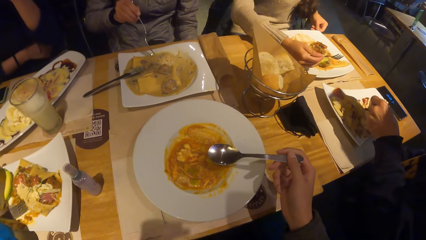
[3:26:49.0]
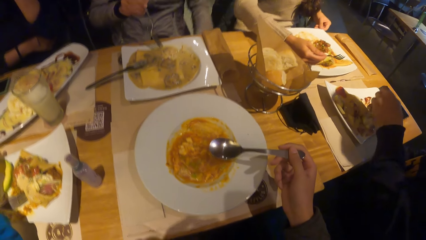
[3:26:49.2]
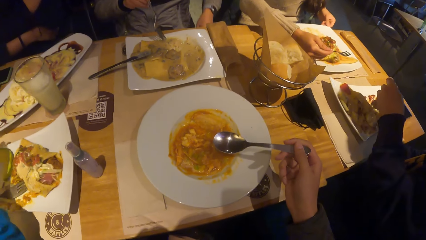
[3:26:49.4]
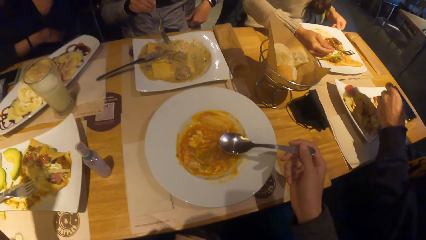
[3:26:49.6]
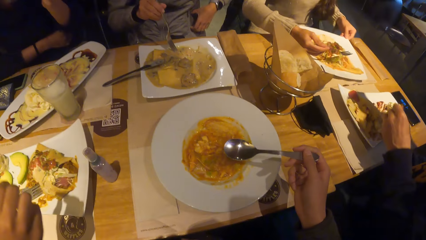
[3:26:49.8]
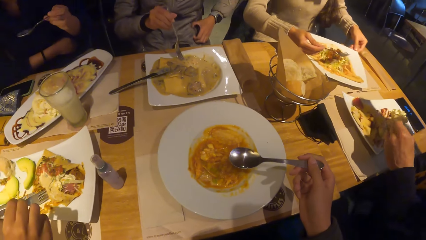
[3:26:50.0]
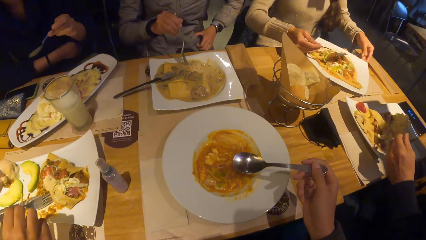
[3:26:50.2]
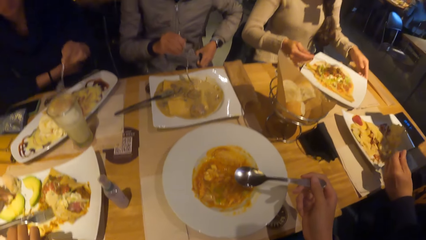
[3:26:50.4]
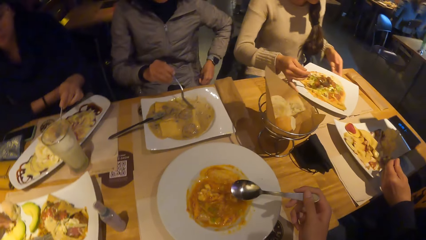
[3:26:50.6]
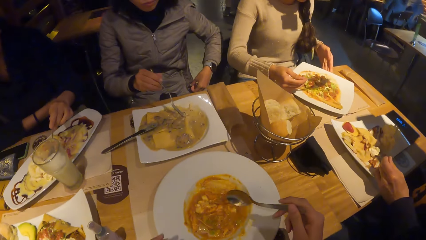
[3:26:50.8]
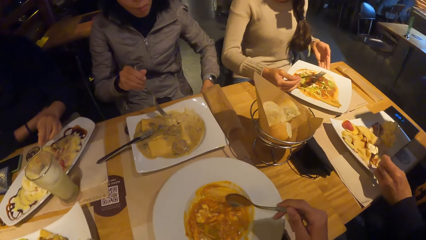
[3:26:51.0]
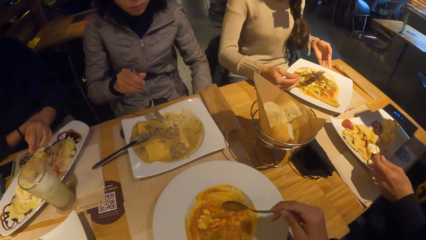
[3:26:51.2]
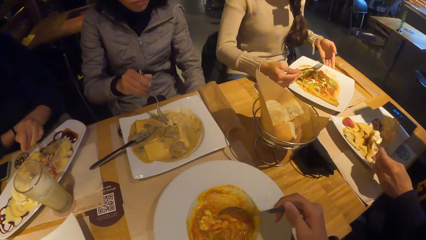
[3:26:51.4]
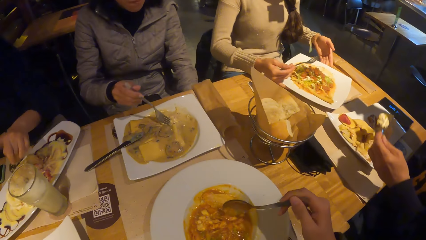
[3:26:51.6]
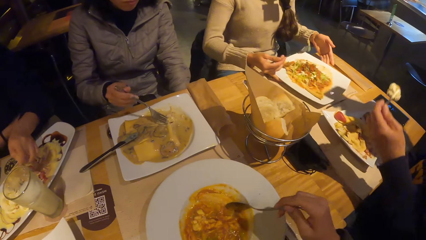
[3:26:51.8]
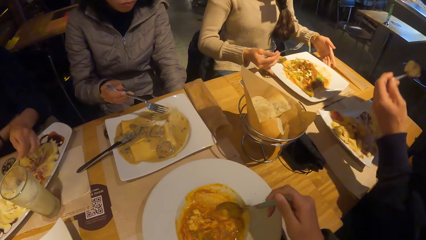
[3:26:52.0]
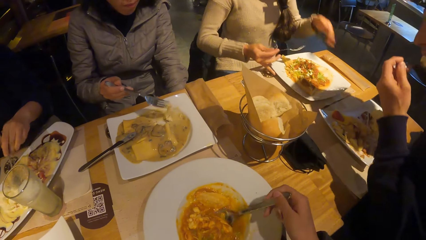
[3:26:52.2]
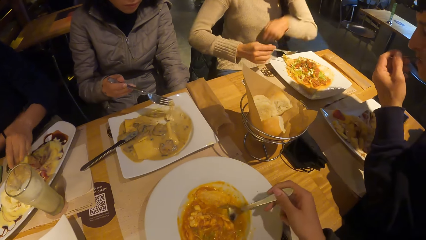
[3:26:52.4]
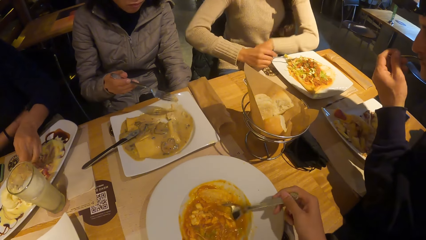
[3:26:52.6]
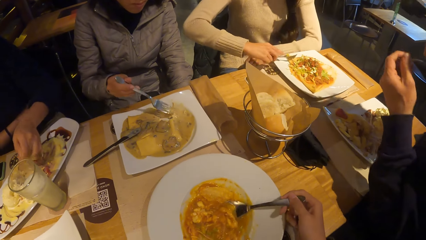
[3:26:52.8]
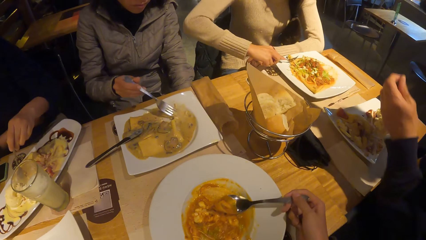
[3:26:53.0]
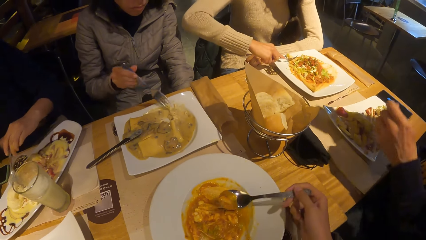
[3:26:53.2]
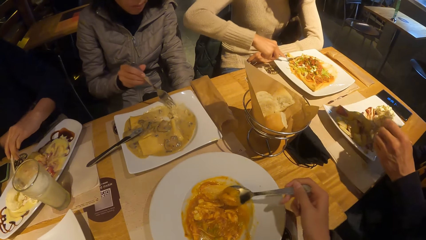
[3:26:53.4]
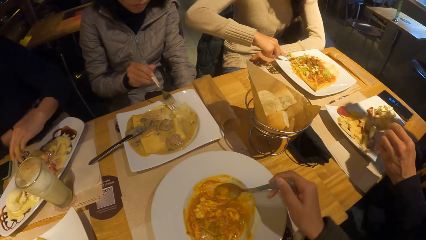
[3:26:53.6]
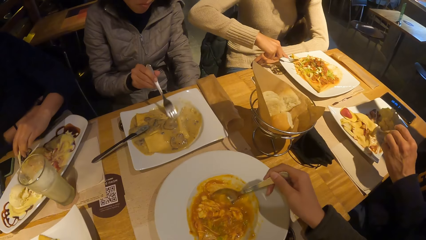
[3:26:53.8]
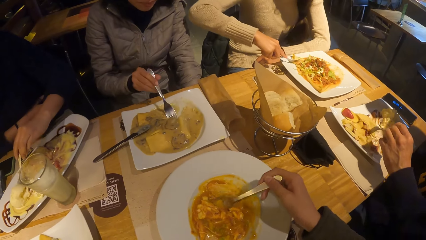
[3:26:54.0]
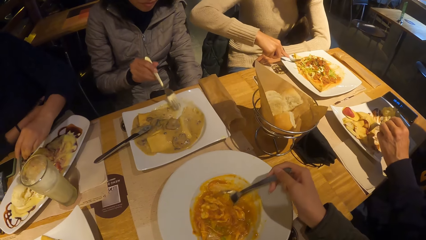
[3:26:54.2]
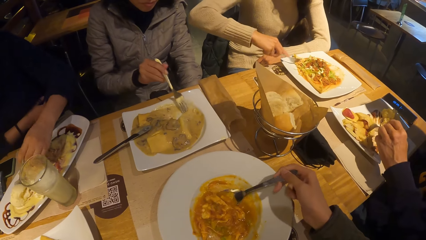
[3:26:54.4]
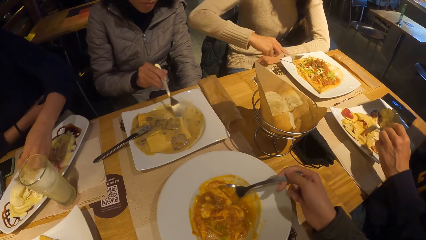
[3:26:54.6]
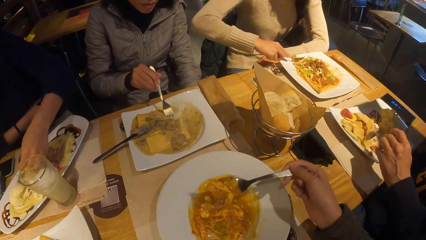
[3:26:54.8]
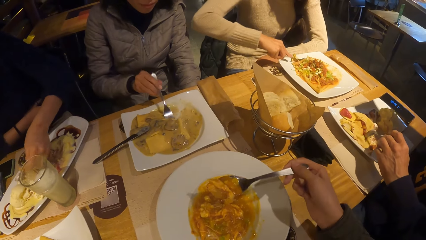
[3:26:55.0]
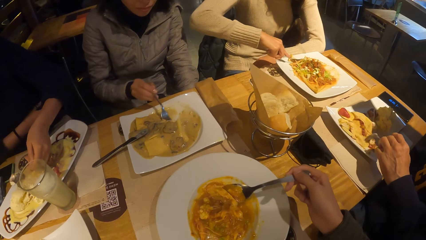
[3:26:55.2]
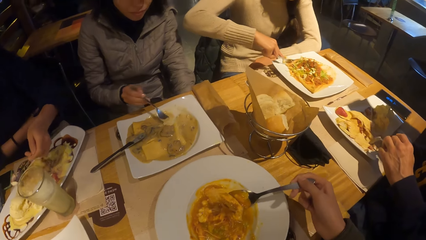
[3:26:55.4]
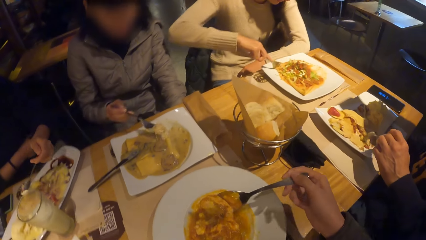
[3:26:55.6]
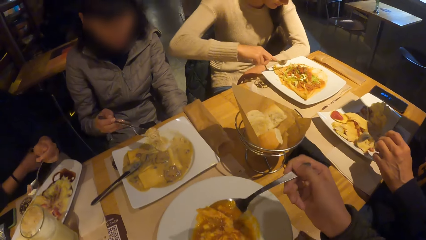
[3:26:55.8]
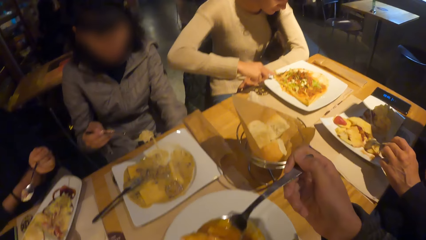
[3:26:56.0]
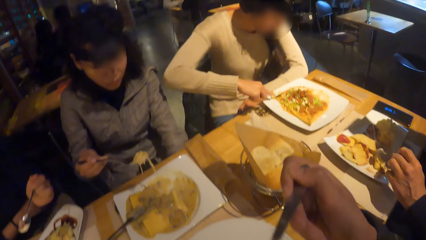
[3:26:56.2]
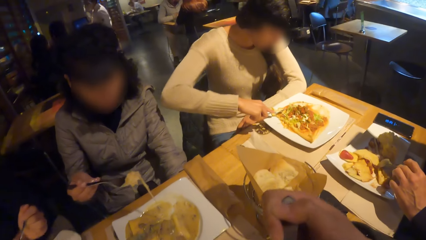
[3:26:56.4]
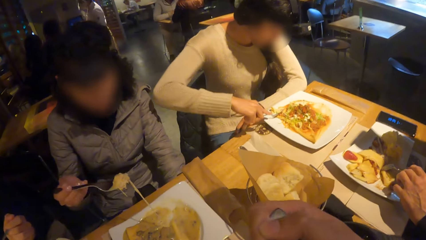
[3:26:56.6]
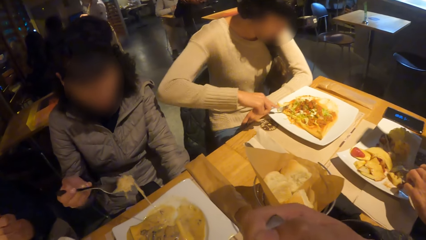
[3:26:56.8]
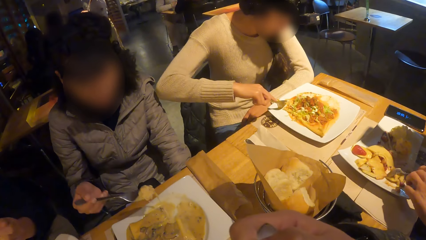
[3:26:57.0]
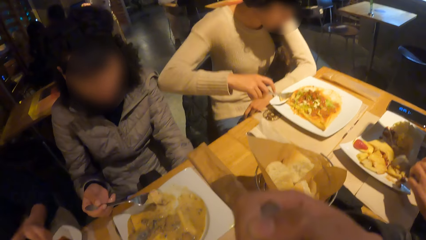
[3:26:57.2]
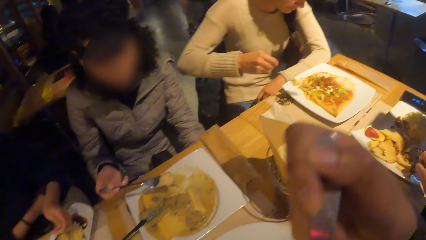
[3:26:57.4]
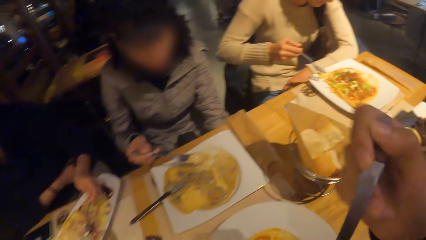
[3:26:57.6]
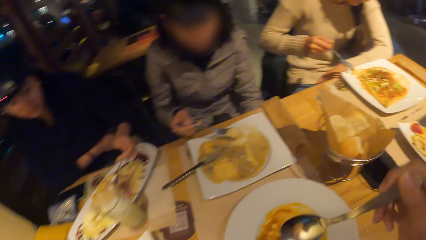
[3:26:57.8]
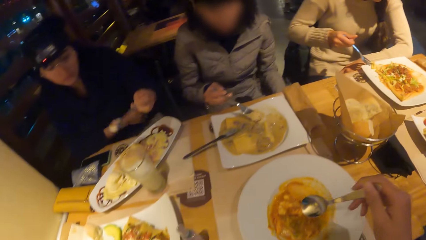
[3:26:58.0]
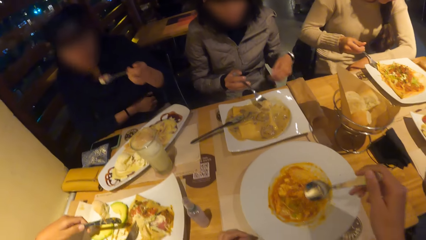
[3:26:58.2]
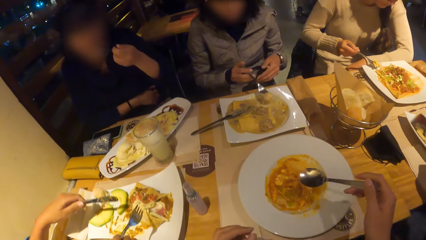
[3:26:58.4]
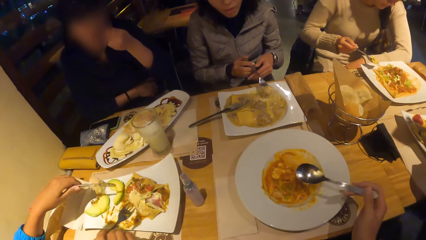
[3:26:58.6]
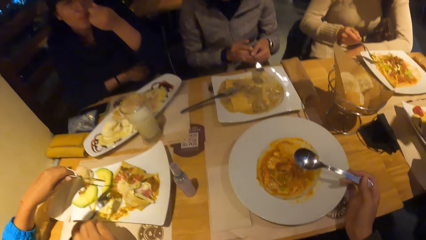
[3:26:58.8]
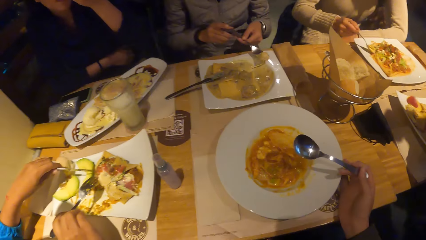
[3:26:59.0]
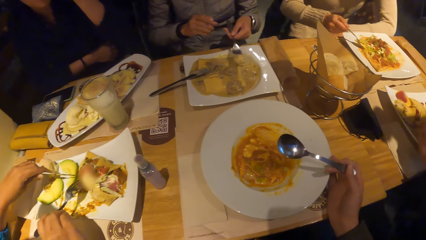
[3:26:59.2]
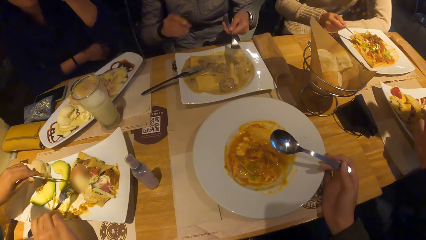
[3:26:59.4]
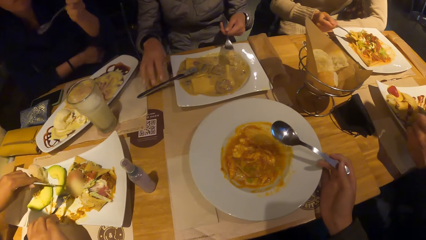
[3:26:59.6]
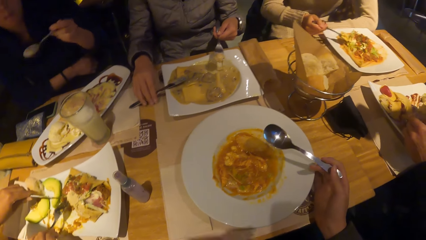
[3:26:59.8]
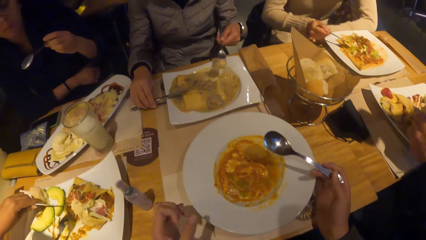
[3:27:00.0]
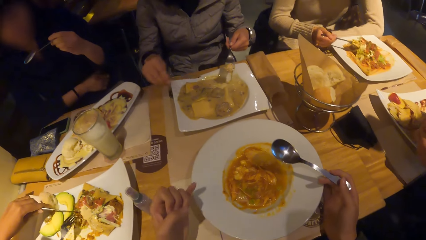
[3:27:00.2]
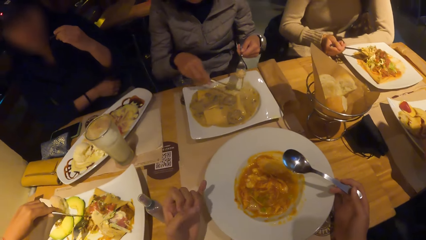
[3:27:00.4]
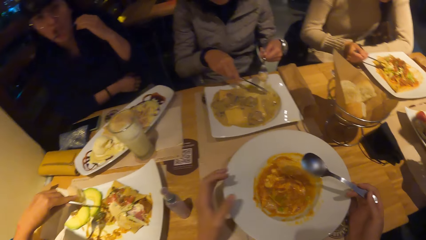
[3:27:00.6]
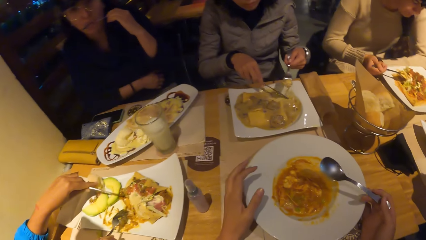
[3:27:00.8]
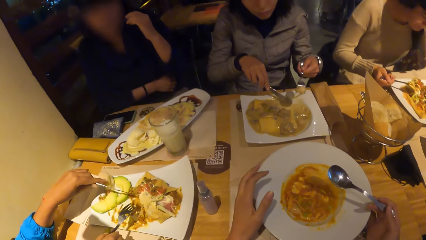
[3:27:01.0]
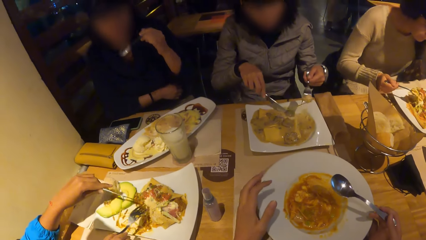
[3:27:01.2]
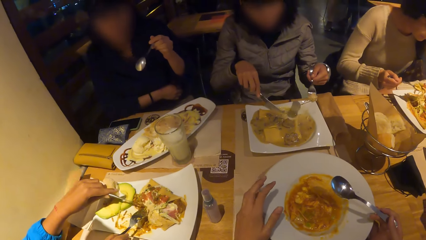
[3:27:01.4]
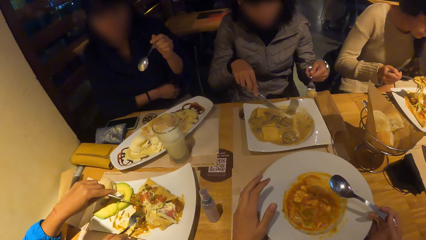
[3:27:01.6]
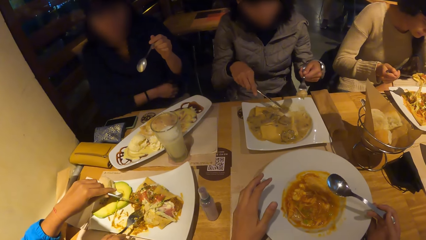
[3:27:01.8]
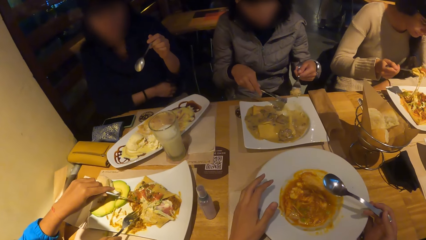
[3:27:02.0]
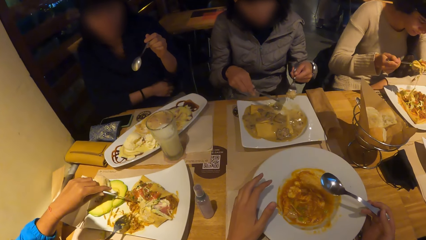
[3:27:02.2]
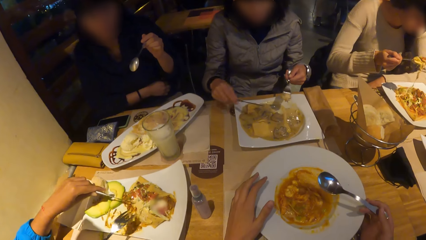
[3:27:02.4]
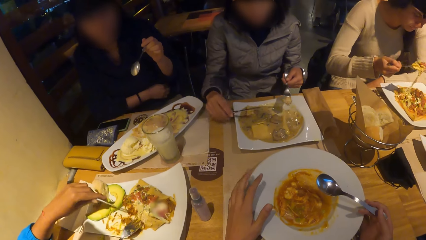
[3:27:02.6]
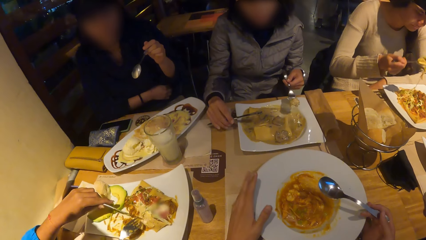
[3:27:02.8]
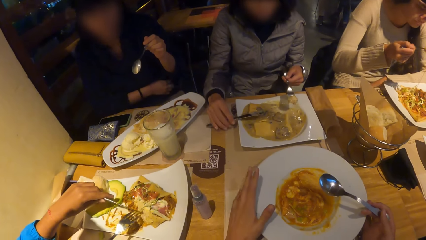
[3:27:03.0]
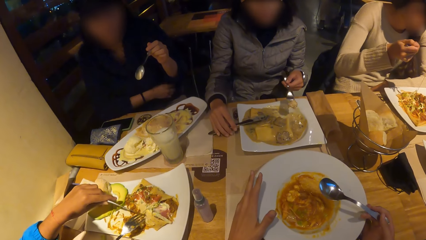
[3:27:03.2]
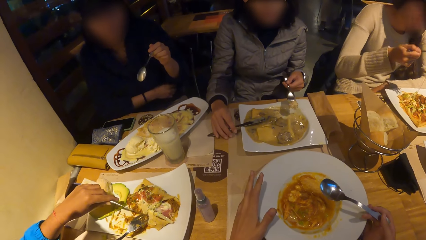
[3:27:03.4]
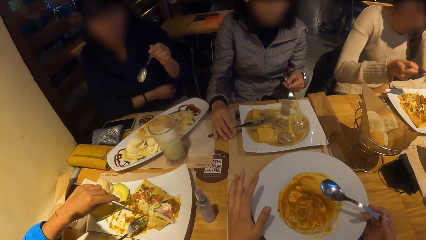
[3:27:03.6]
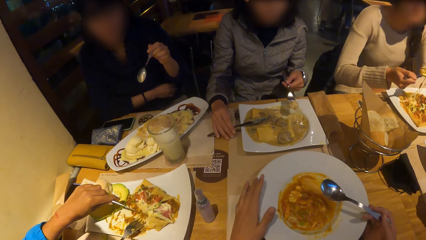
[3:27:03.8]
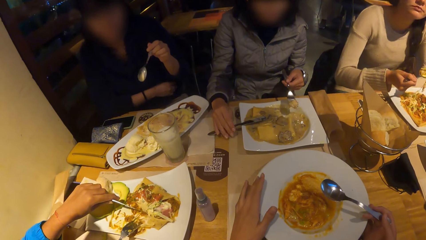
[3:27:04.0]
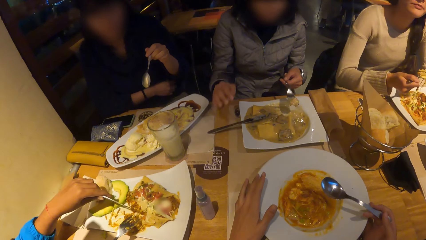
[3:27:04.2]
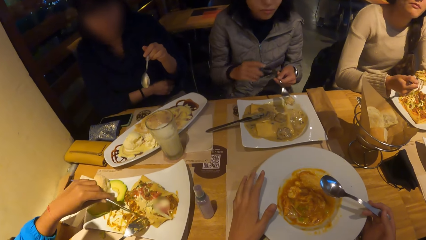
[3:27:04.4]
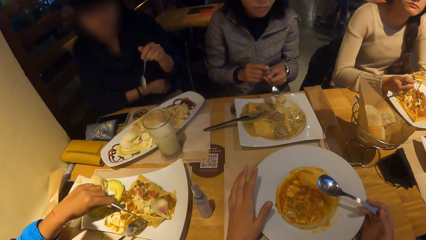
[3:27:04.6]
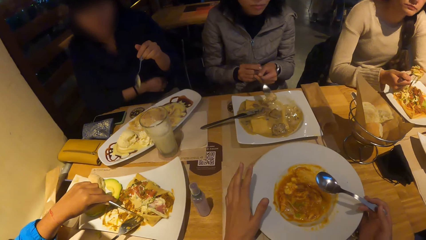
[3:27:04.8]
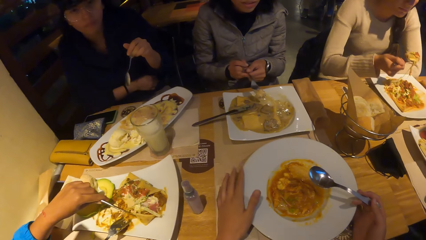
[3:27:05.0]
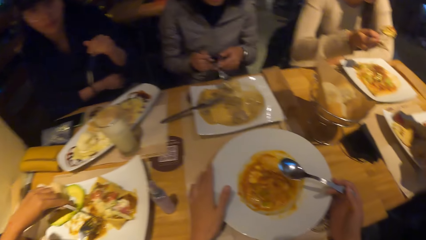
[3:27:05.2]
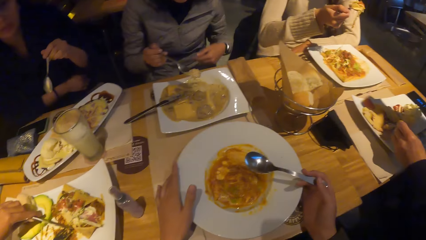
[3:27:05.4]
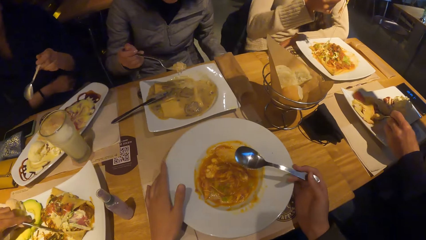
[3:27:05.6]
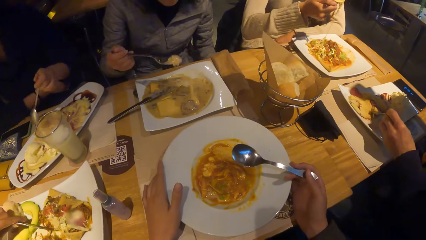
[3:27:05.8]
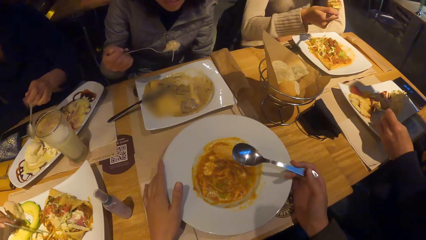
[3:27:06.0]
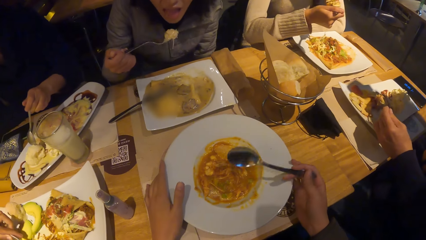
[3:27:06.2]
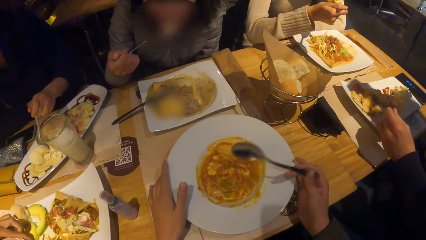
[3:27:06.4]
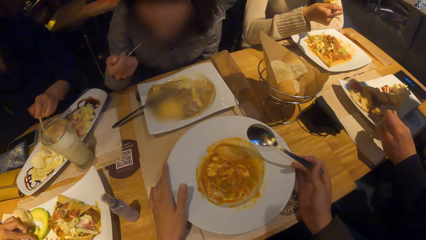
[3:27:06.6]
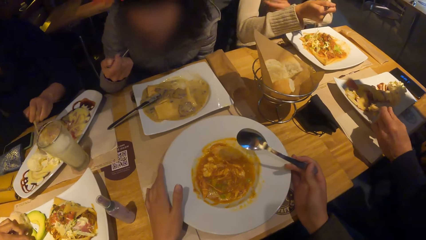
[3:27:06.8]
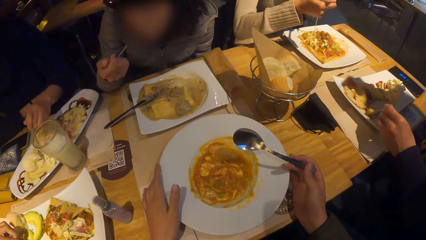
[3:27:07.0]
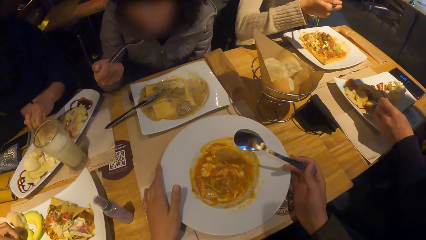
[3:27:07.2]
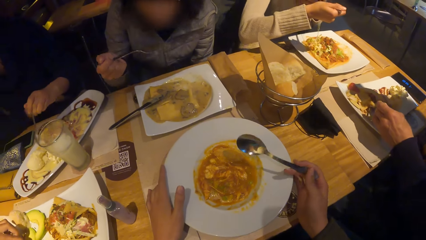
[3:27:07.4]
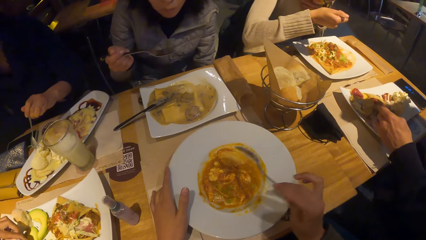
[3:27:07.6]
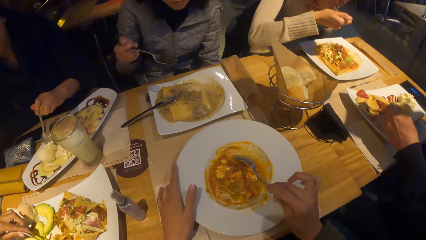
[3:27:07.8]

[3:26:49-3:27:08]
The camera wearer scoops the food. They eat the food and hold the spoon. A woman passes the fork to her left hand from her right hand and picks up the knife on the table with her right hand. The camera wearer touches the plate.
